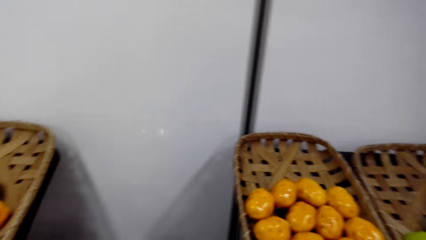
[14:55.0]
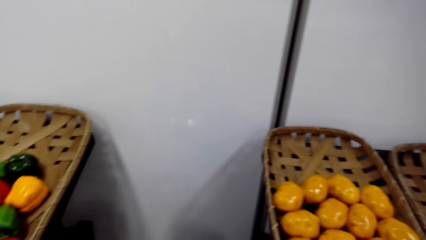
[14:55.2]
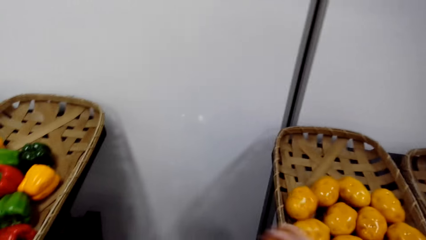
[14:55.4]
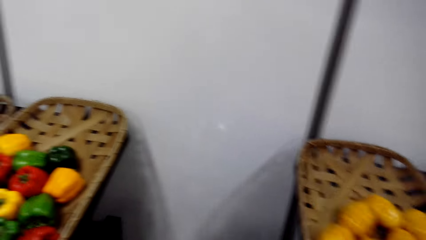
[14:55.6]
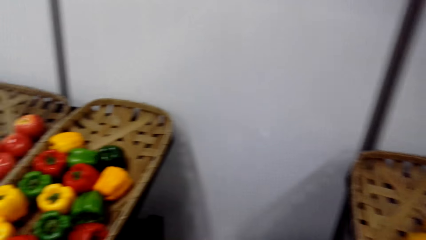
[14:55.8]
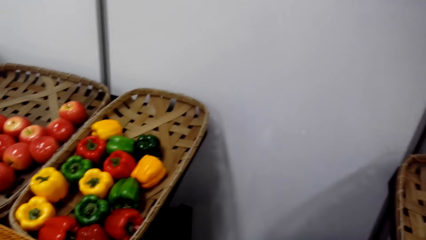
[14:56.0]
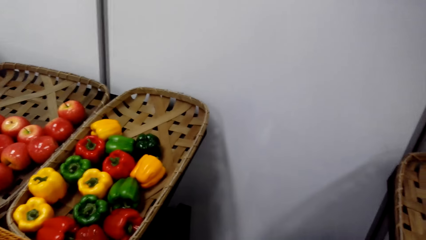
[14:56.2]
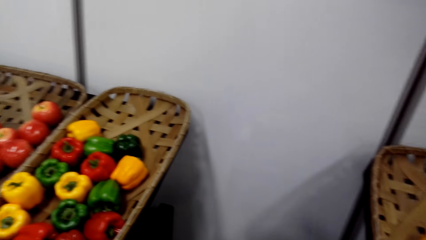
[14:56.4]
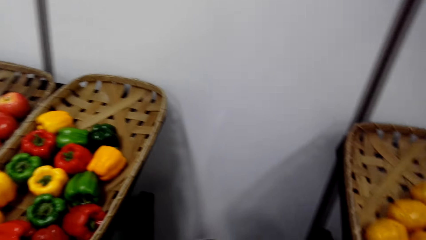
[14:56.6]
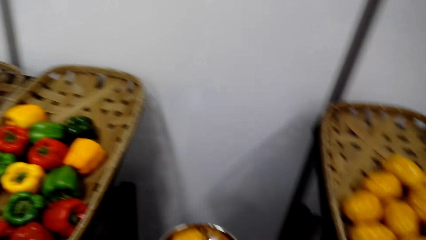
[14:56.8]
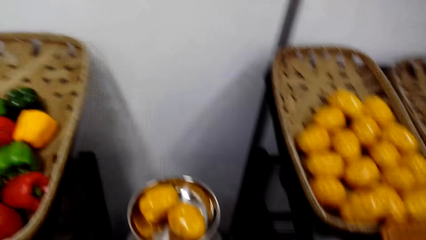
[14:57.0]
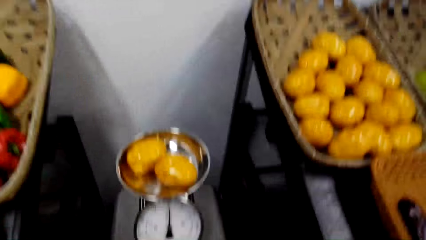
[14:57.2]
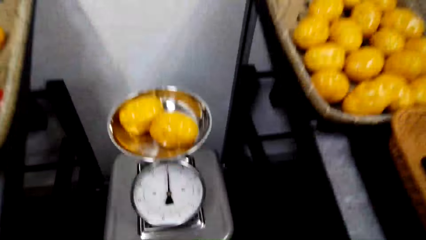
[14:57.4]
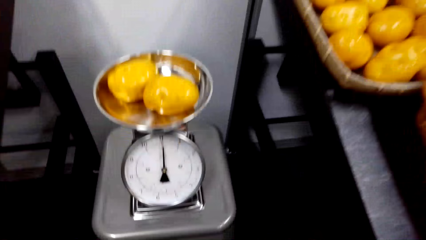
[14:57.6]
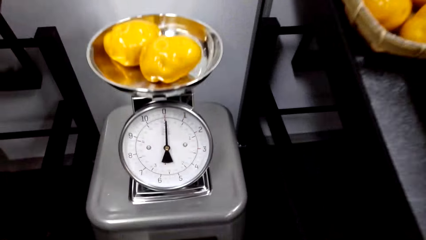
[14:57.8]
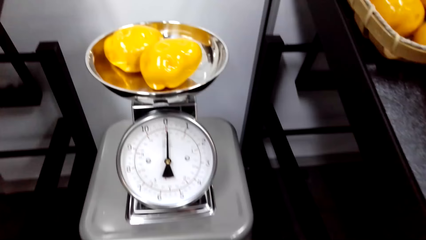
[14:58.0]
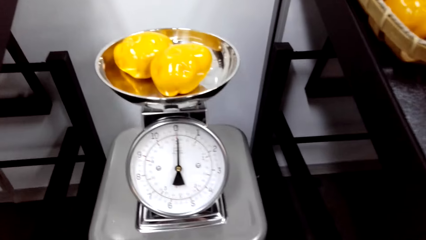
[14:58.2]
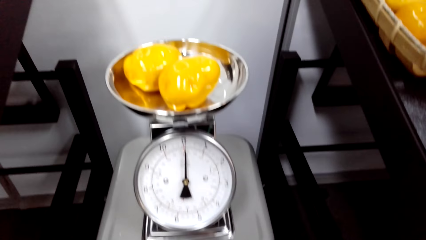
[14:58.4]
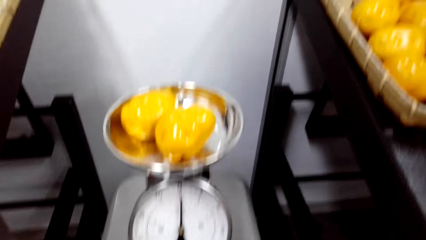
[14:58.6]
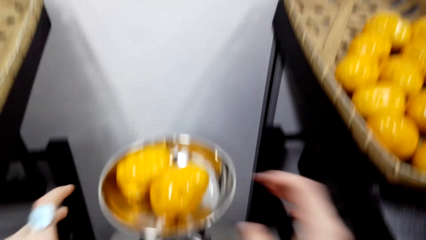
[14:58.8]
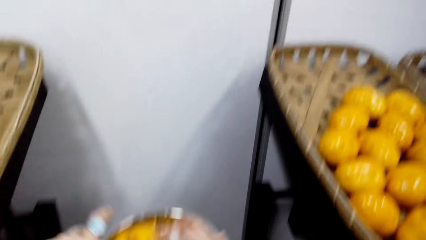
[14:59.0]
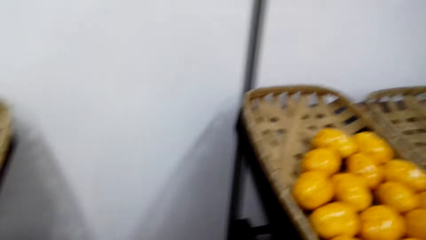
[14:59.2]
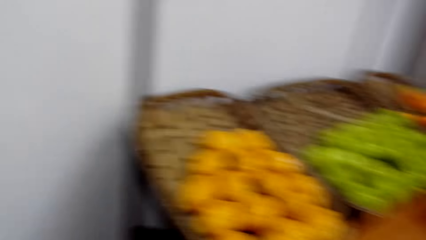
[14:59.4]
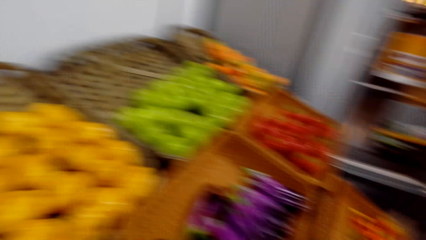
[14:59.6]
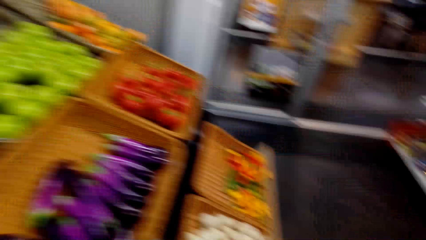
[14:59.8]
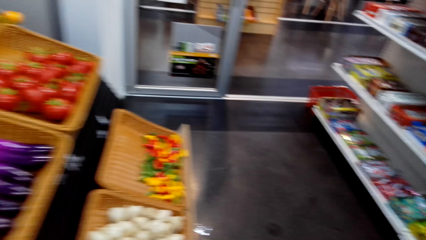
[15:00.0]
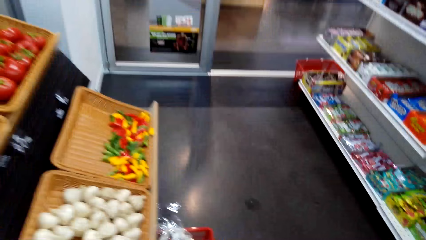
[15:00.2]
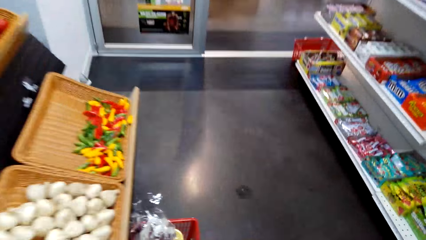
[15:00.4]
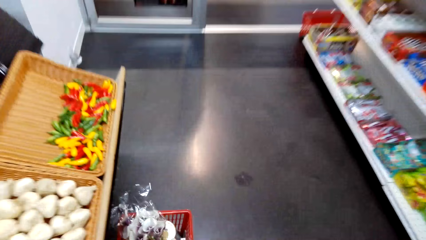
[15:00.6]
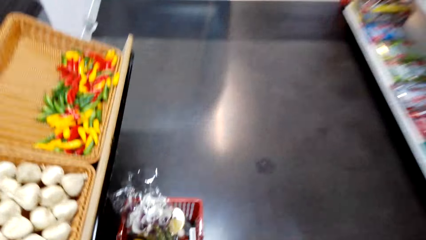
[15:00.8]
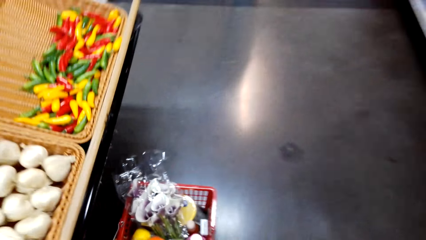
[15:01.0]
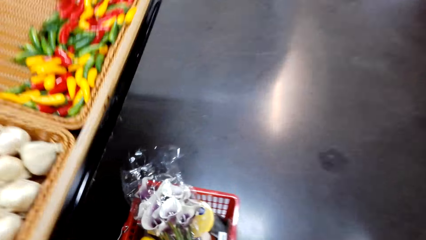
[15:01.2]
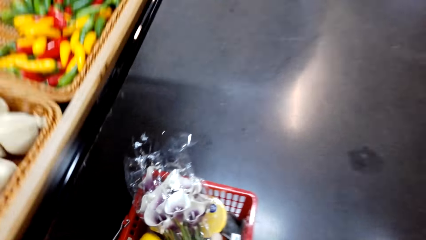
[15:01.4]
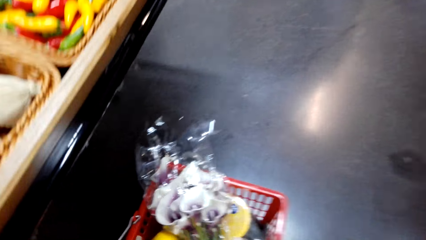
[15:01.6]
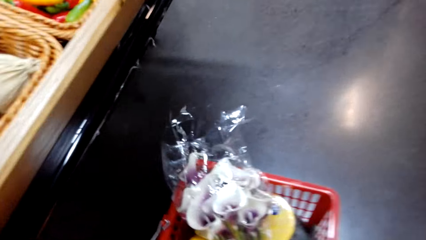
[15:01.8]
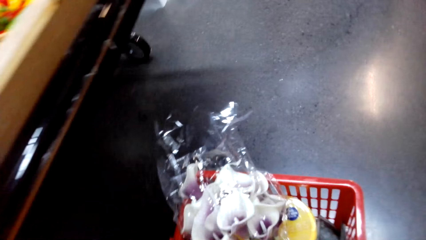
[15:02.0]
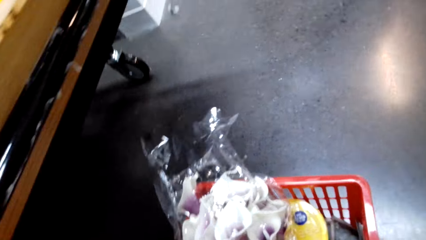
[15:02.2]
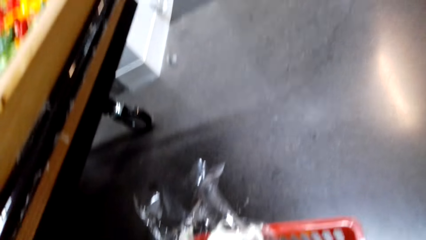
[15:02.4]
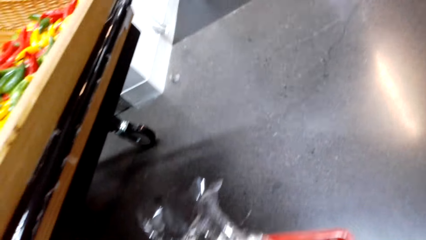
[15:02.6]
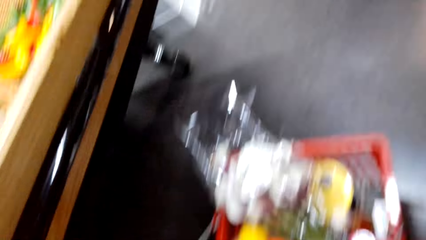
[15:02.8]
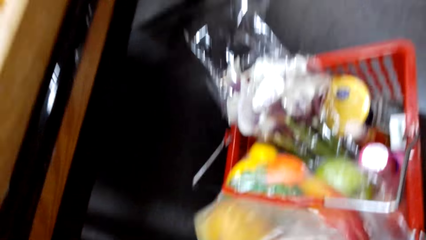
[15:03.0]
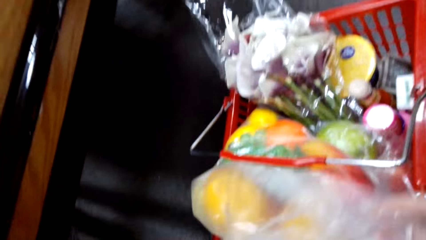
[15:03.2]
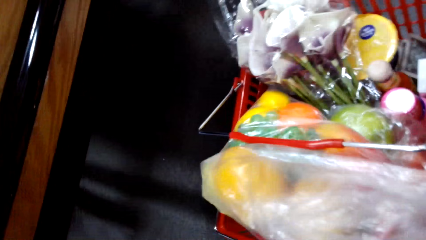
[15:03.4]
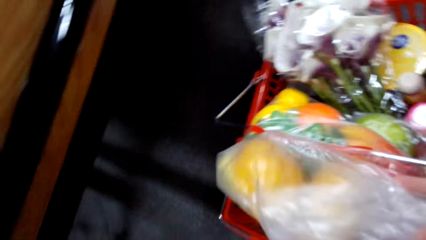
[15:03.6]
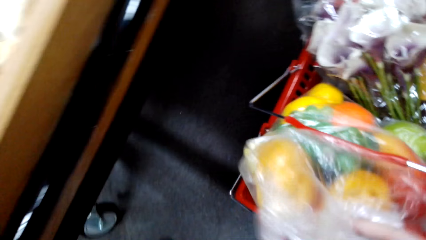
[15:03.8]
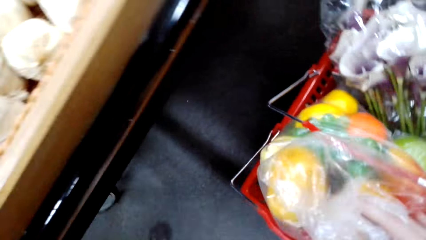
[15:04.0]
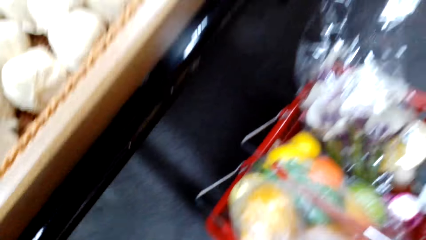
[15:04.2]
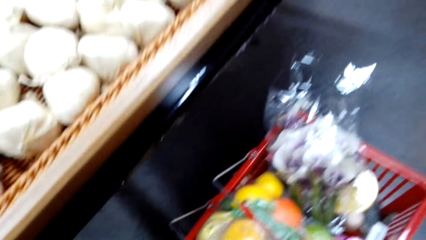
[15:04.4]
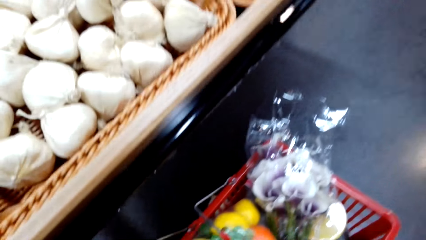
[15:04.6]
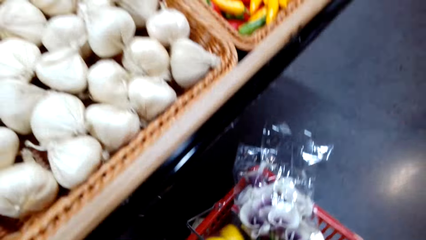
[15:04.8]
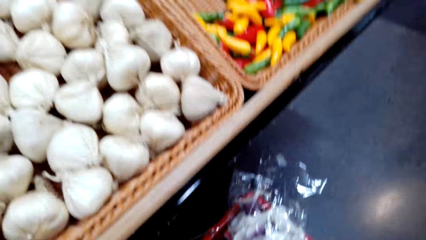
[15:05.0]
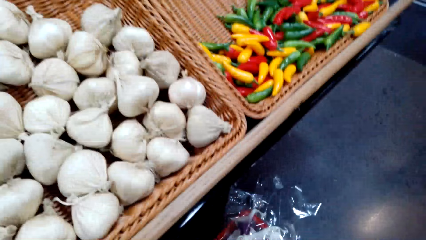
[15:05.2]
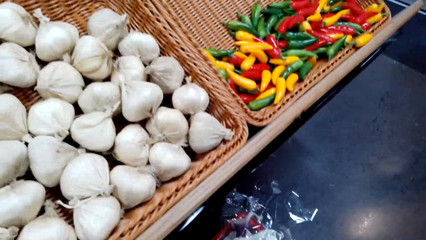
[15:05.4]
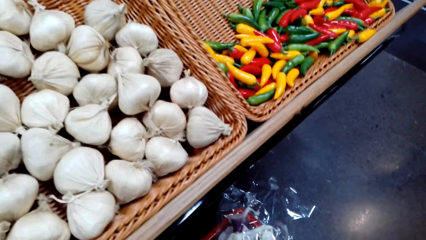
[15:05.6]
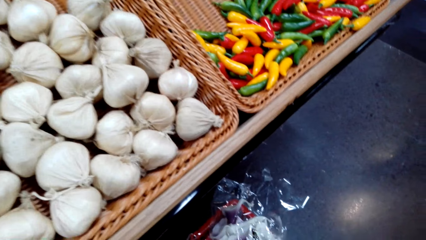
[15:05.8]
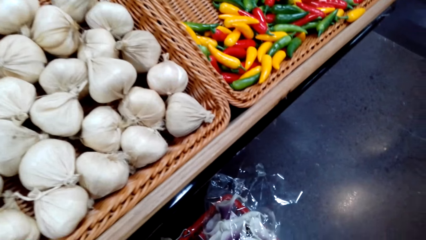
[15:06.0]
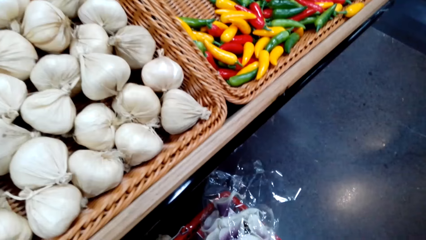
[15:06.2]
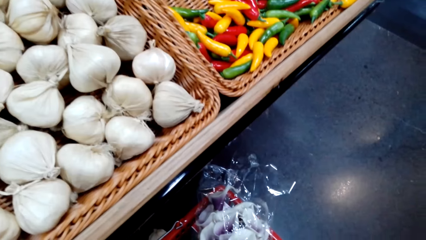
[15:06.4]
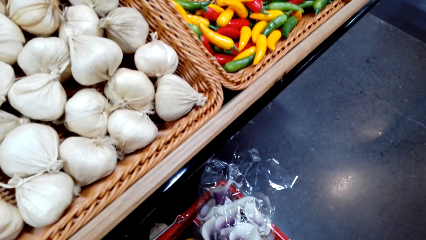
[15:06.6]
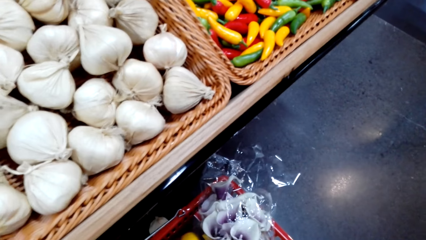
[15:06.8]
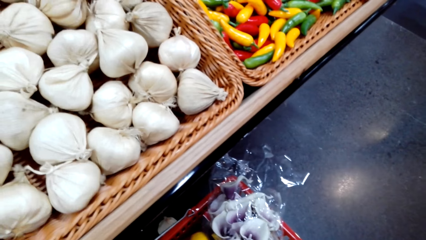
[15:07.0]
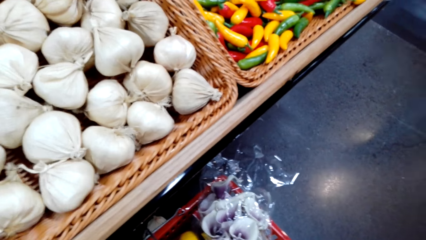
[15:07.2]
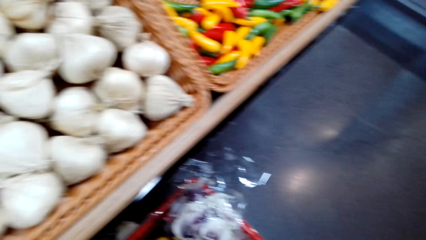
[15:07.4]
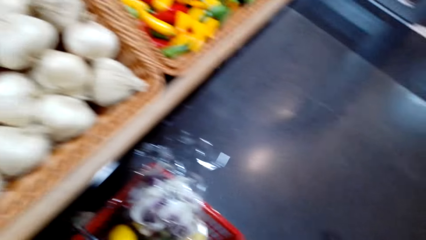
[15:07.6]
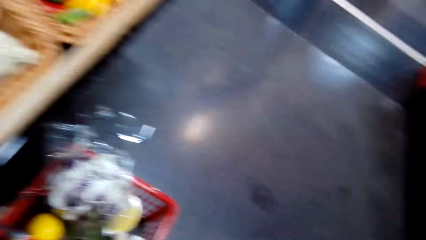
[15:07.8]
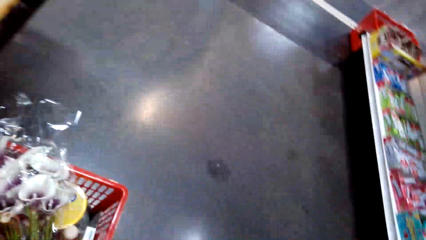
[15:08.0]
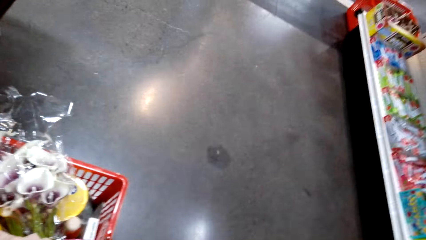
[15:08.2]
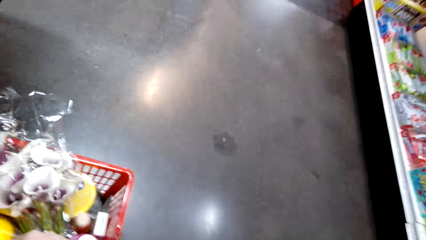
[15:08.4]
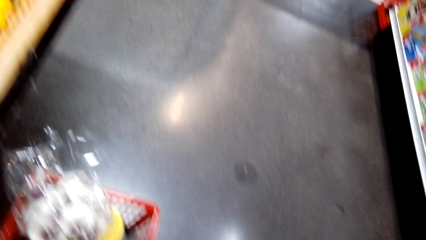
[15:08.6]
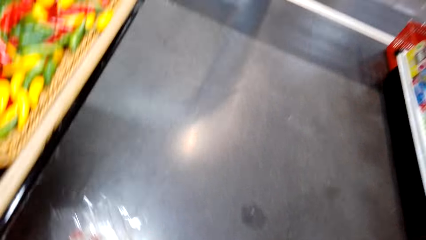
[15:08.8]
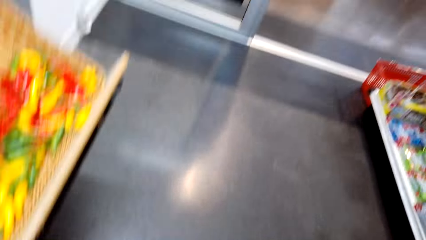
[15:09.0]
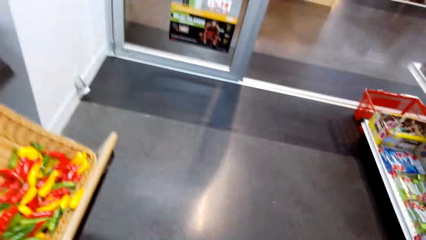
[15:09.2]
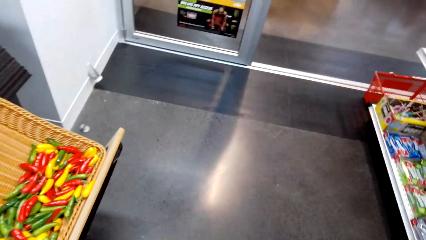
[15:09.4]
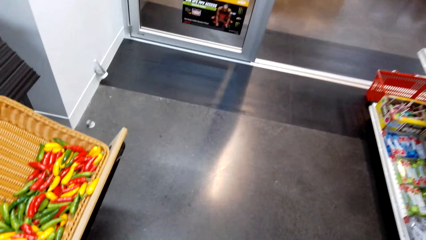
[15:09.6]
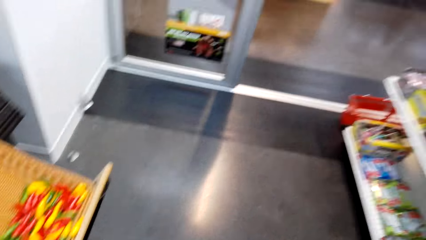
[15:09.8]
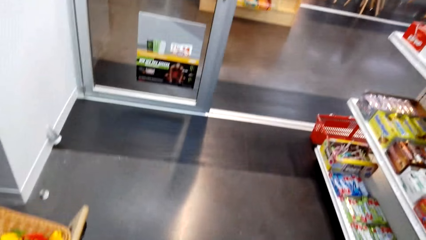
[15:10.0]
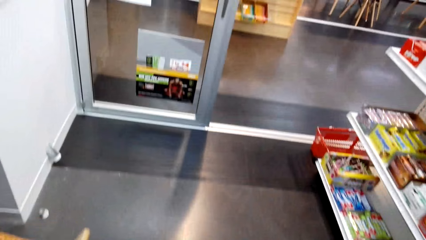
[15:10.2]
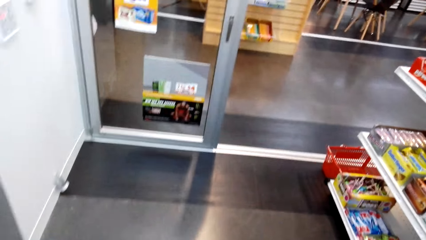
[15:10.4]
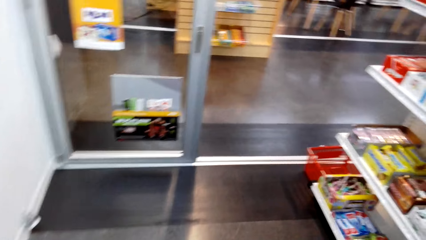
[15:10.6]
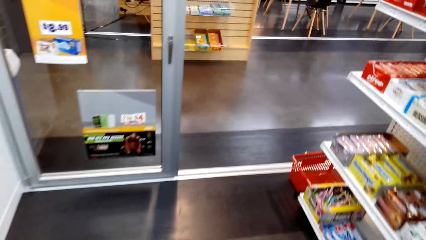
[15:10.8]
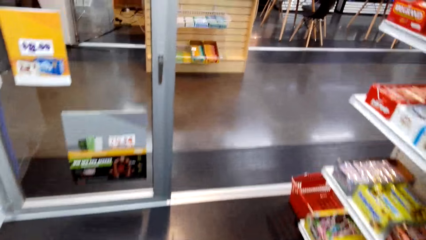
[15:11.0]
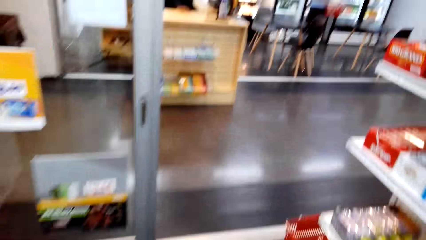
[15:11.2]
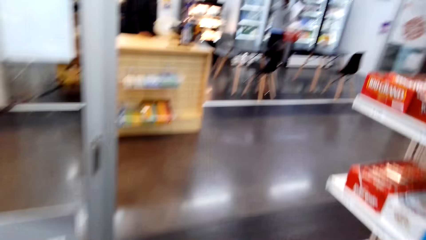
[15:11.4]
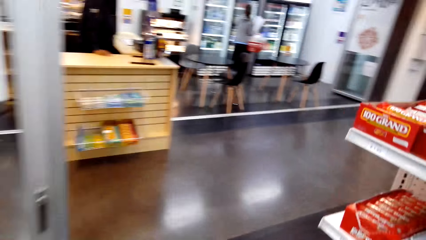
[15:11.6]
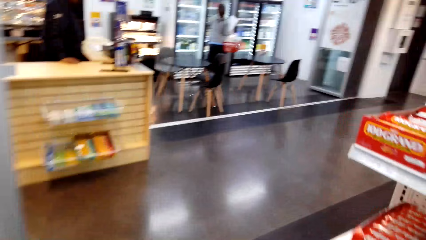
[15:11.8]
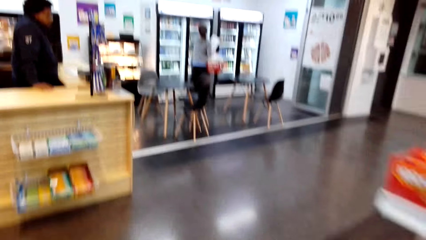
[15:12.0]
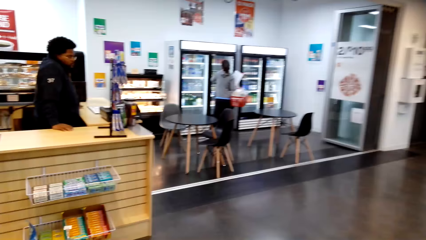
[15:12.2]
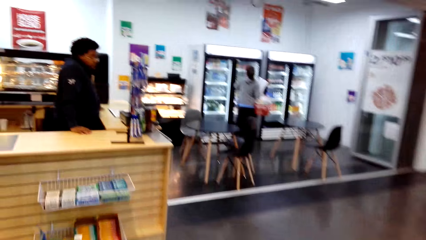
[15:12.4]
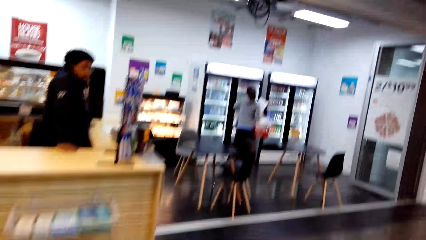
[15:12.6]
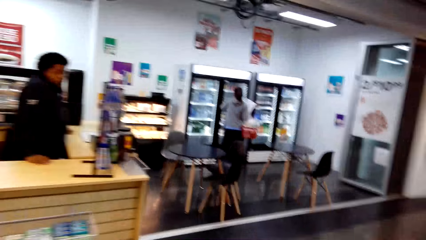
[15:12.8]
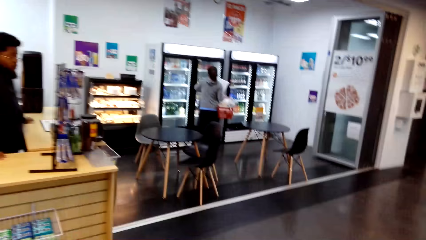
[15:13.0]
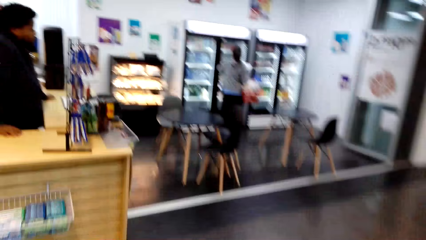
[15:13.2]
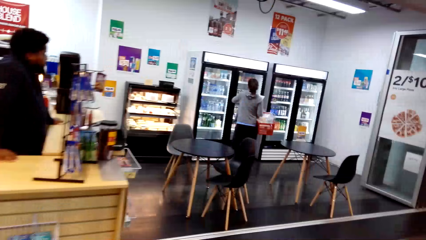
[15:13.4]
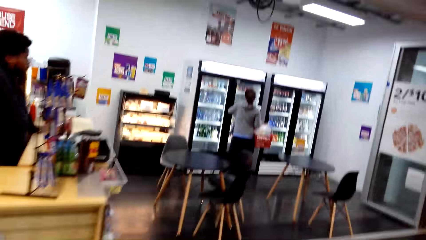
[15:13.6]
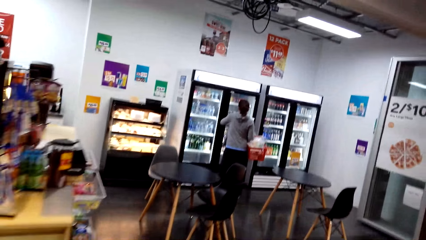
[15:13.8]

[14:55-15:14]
The camera wearer picks potatoes in a basket. They weigh the potatoes on the weight scale. They view the scale reading on the weight scale. They pick fruits from the weight scale. They adjust items in the supermarket basket on the floor. They put the fruits in the shopping basket. They walk around in the supermarket.
